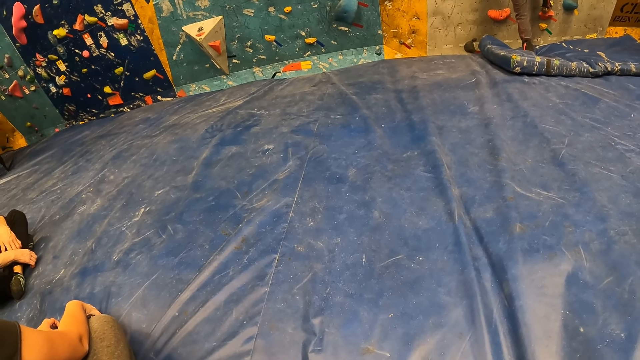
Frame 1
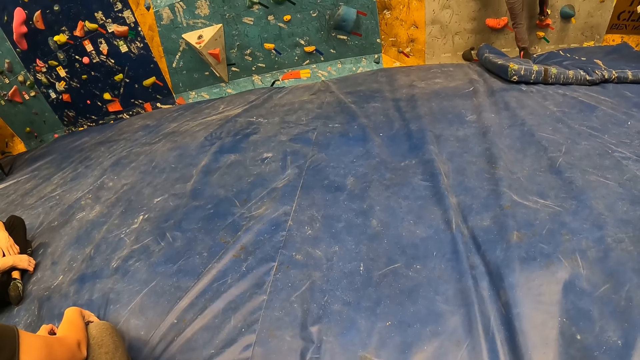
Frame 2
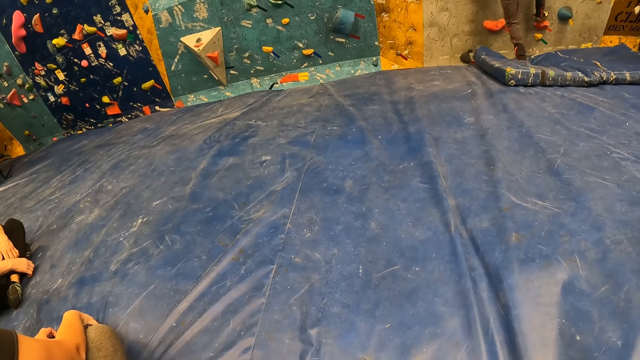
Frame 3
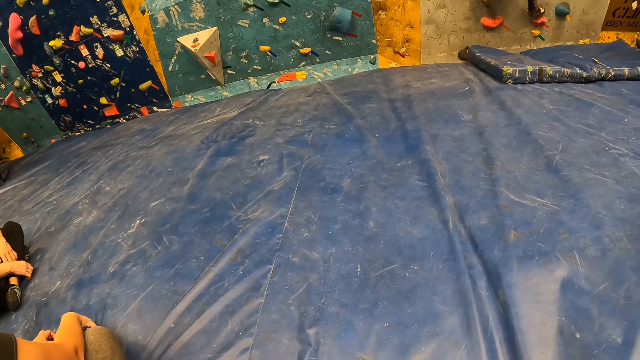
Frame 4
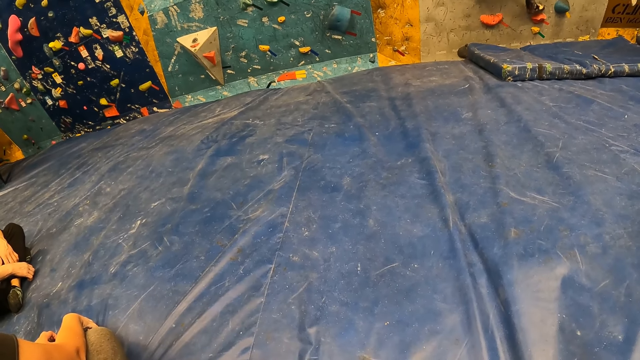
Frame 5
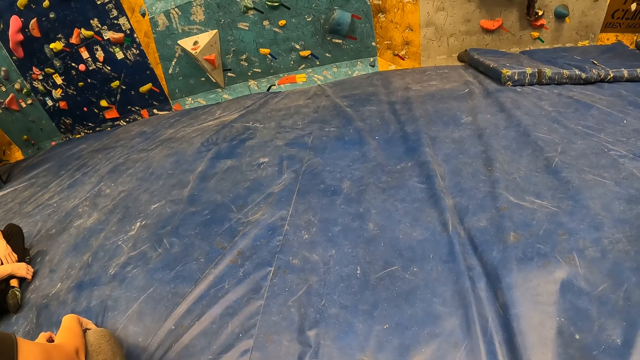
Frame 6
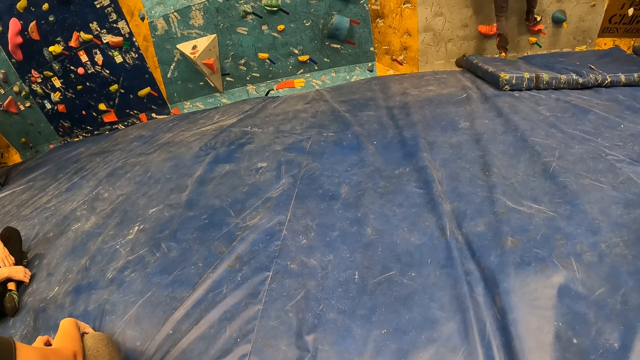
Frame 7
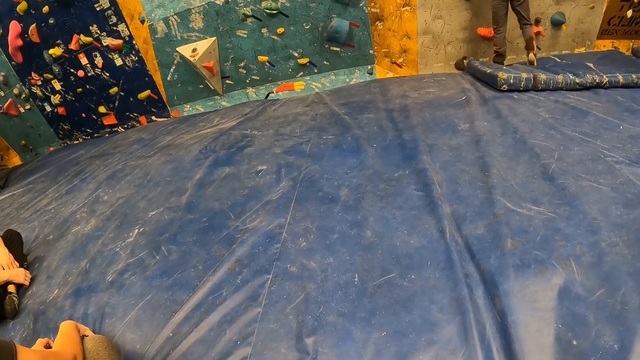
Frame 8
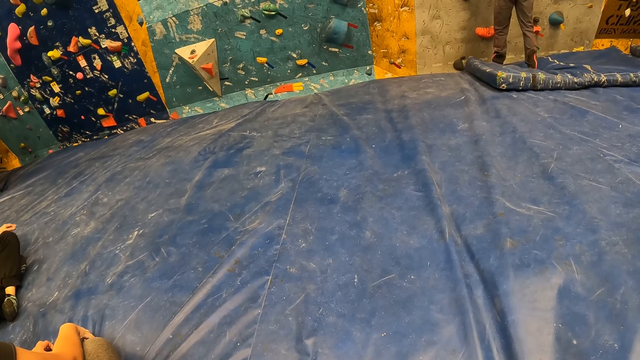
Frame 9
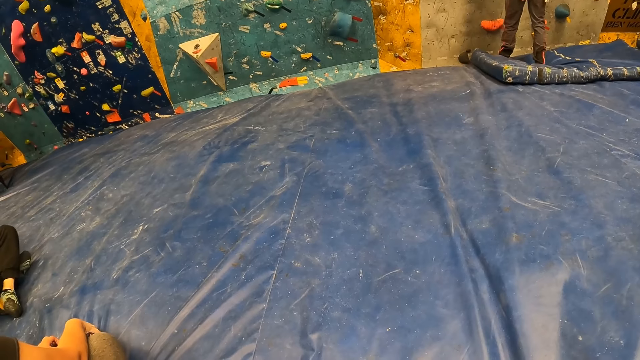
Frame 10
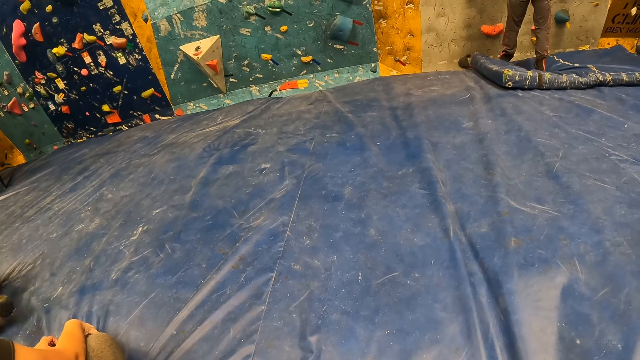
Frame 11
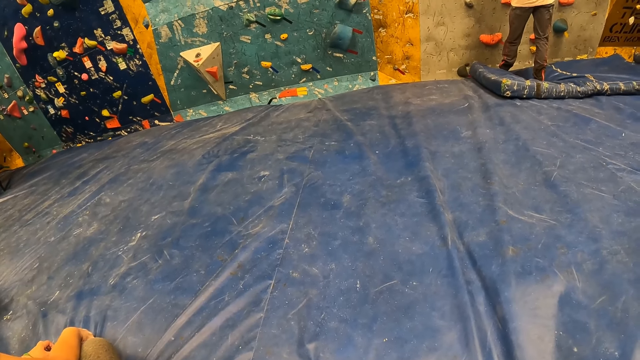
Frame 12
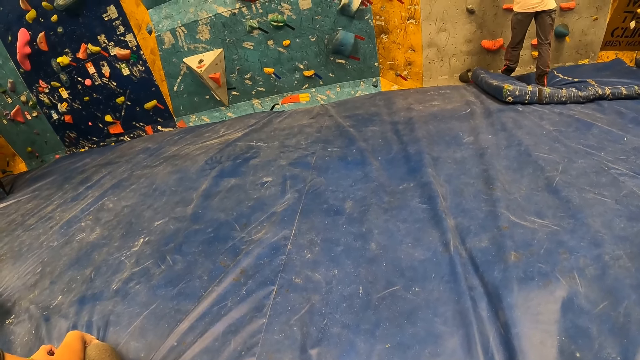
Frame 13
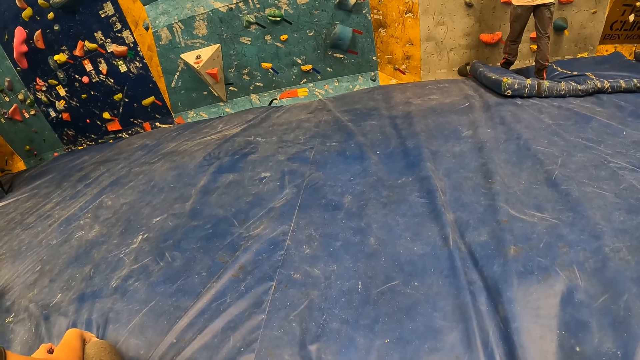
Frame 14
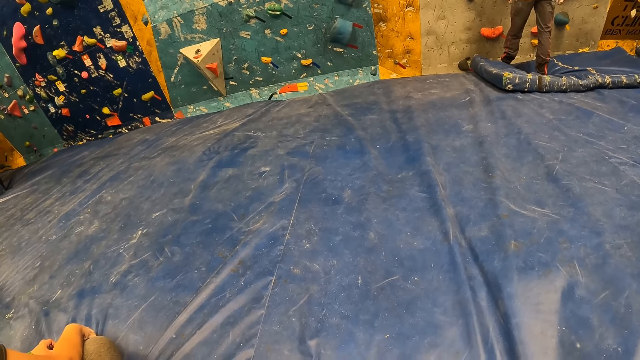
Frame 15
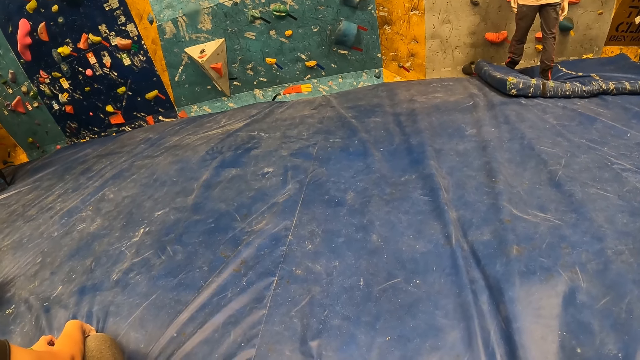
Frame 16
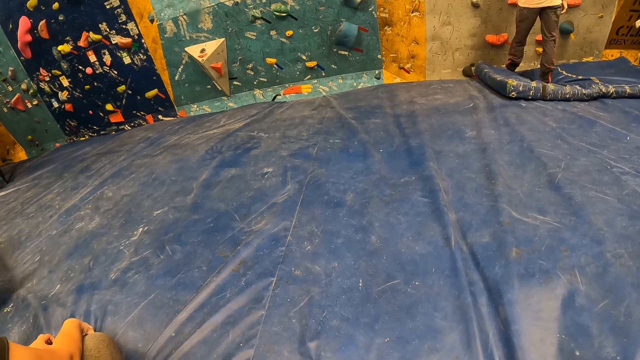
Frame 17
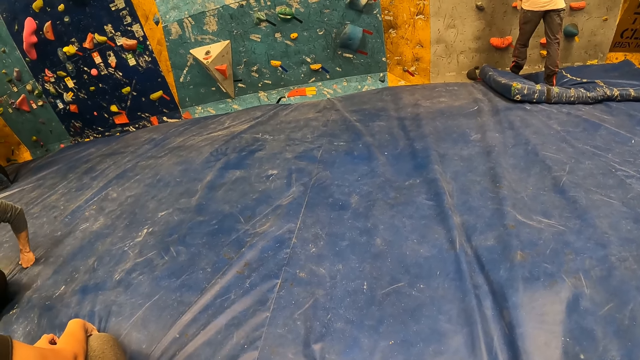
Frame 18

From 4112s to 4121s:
The man lands on the bouldering mat. The man jumps down.

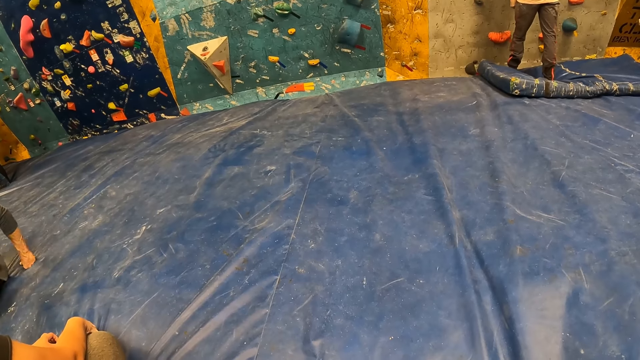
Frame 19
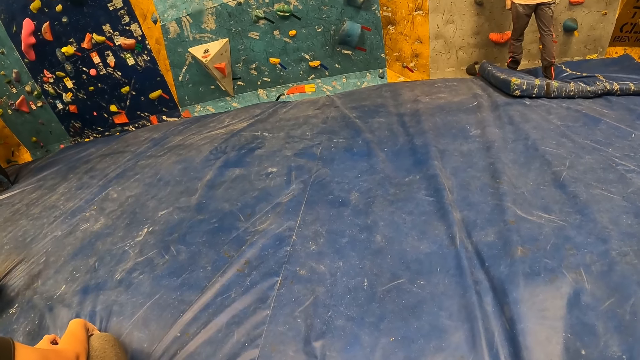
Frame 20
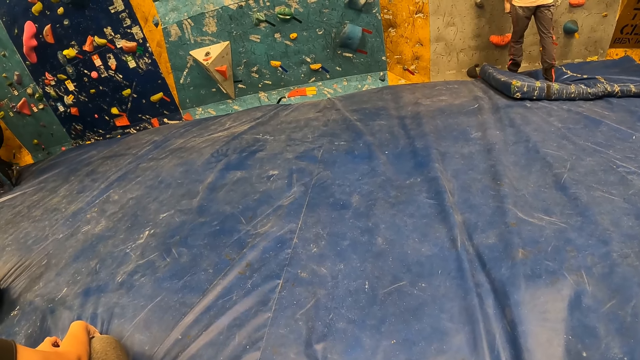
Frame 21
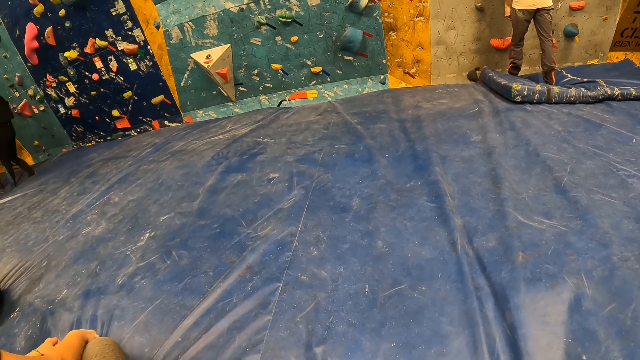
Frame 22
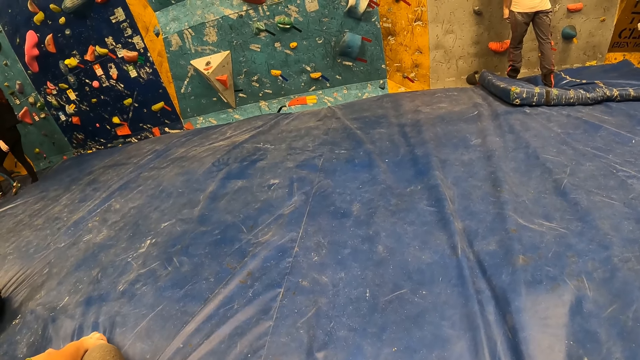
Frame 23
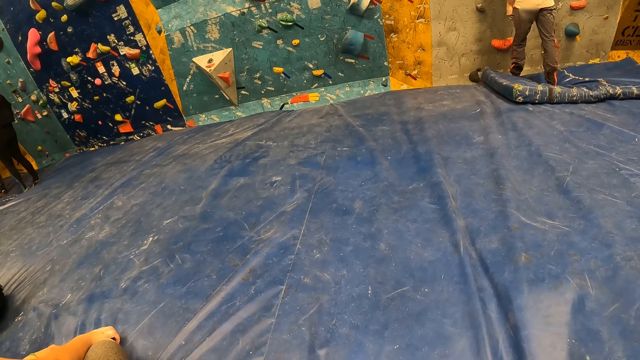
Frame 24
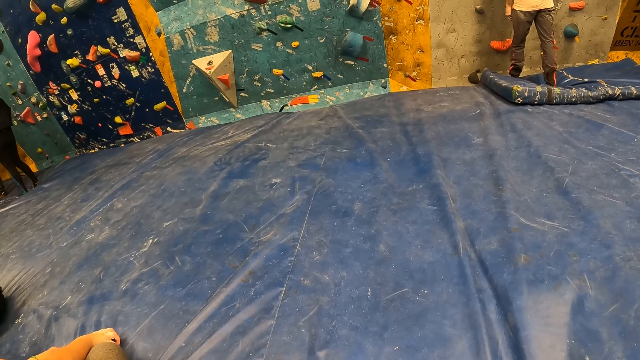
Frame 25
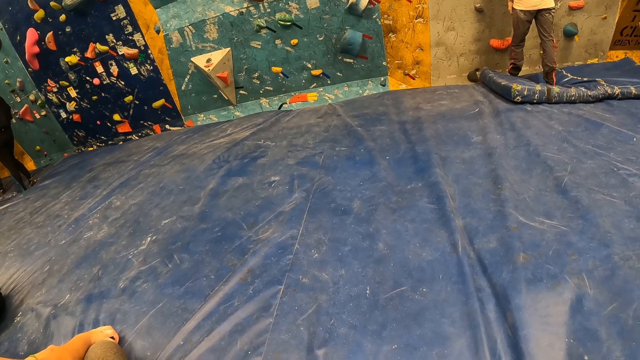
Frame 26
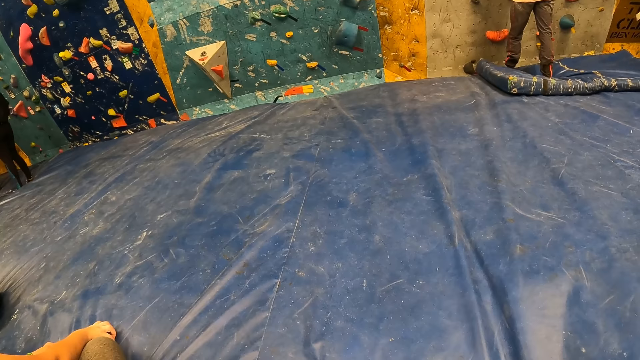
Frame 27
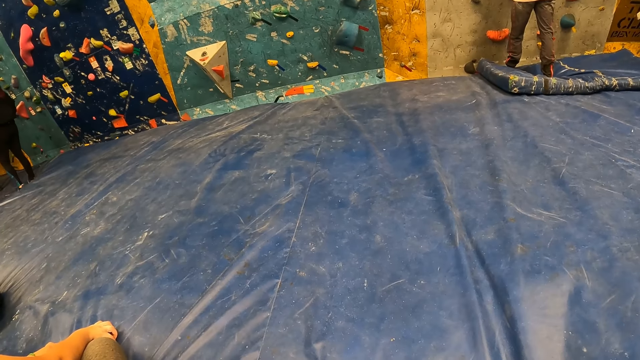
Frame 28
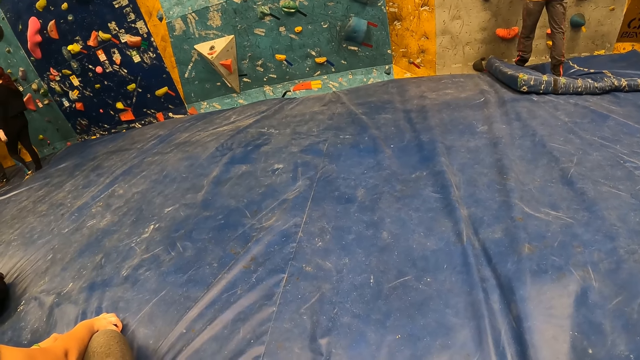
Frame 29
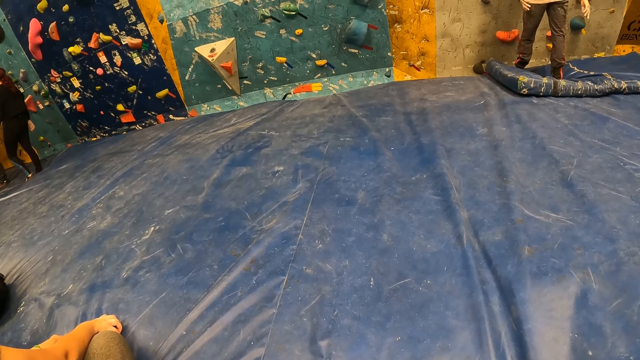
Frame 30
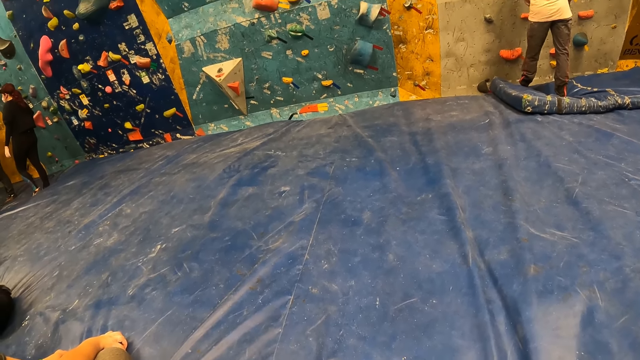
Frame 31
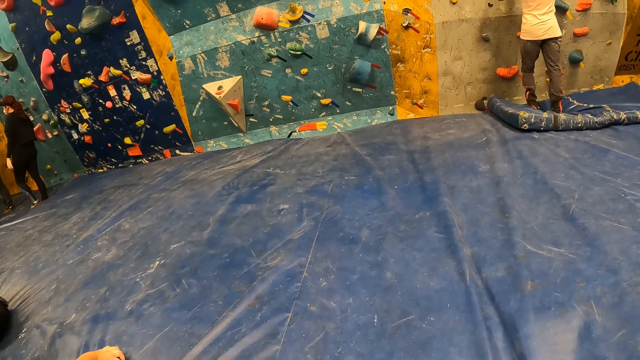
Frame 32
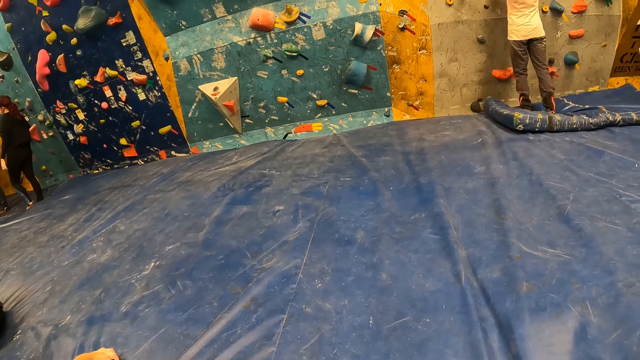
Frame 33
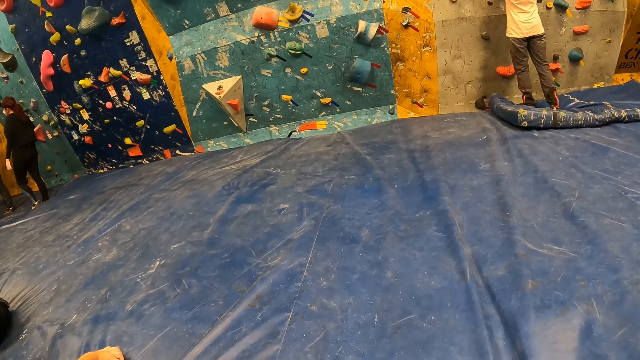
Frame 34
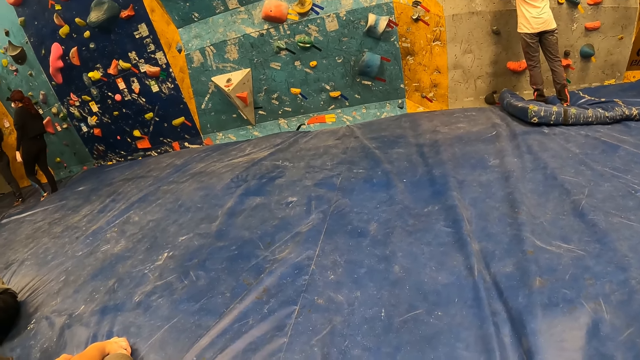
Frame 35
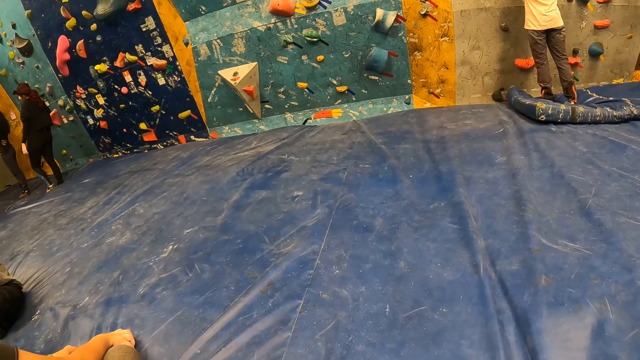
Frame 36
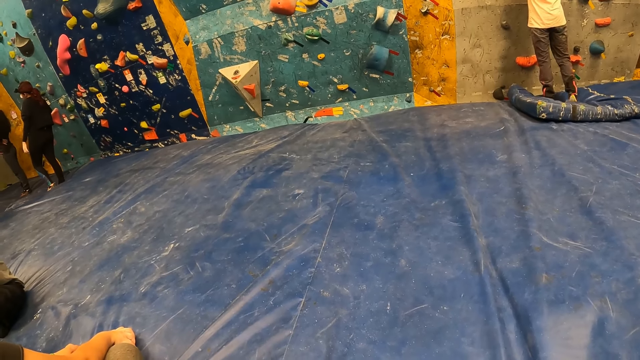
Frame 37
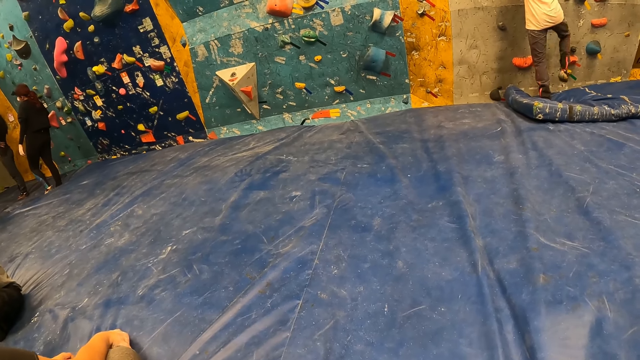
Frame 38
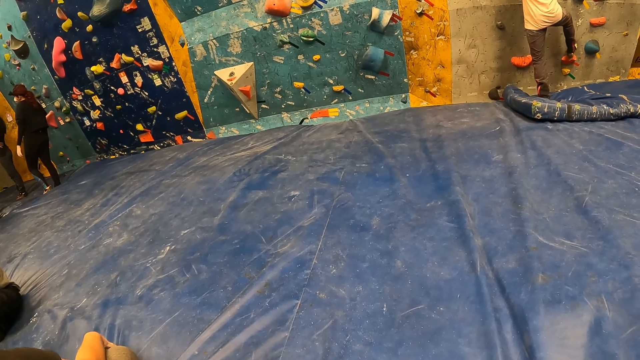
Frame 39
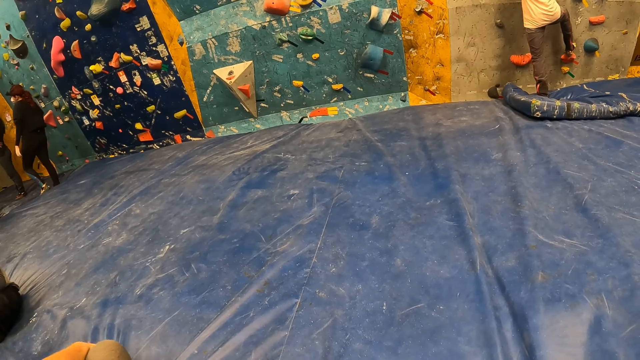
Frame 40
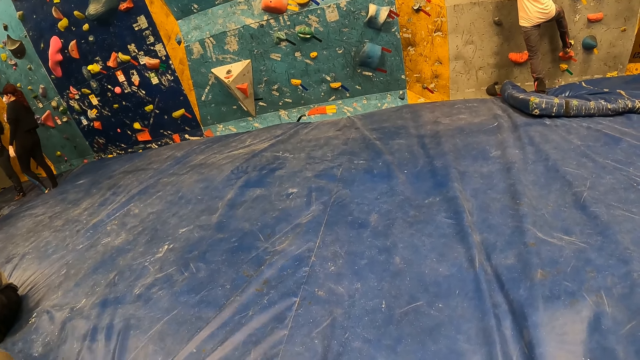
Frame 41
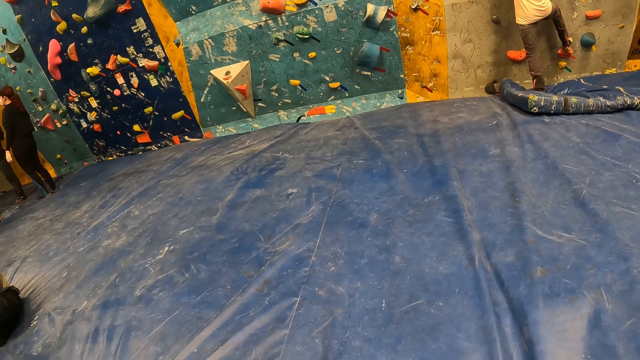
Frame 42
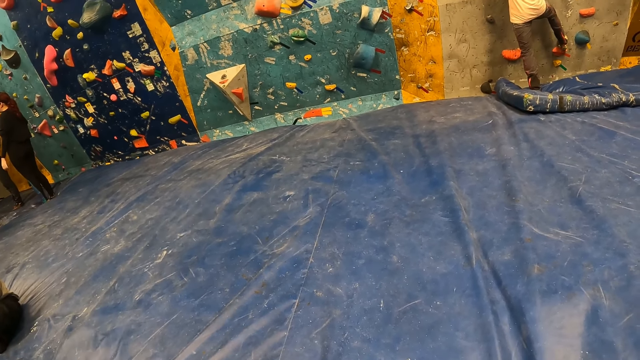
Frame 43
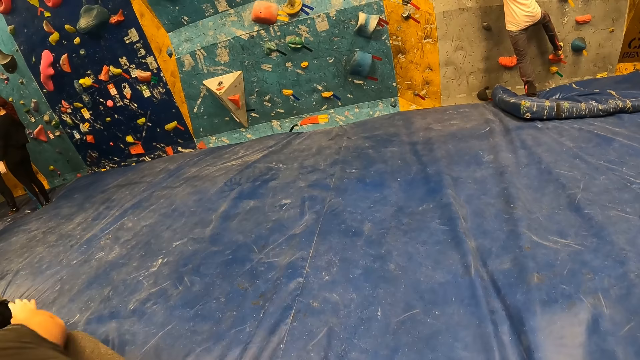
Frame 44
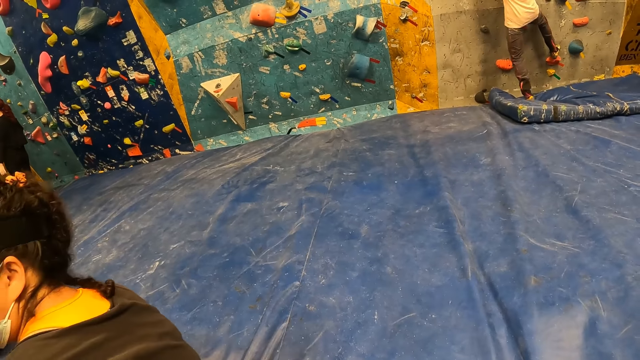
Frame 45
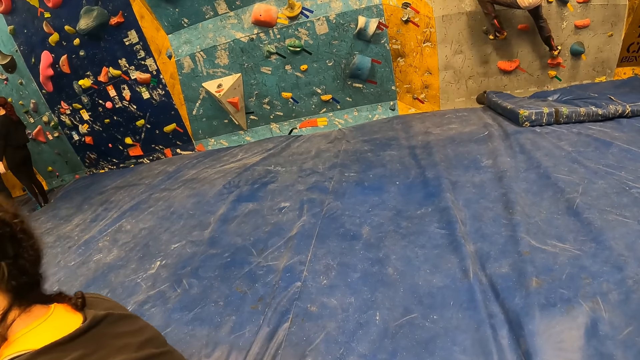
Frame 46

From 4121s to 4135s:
The camera wearer looks around the room. The man climbs the bouldering wall with both hands.
